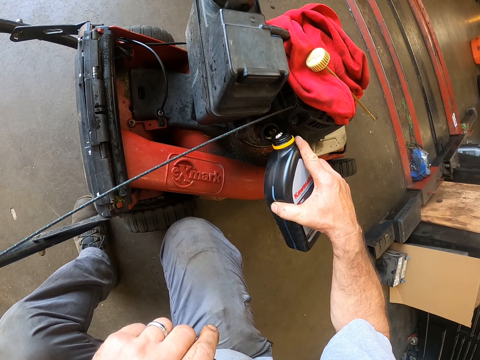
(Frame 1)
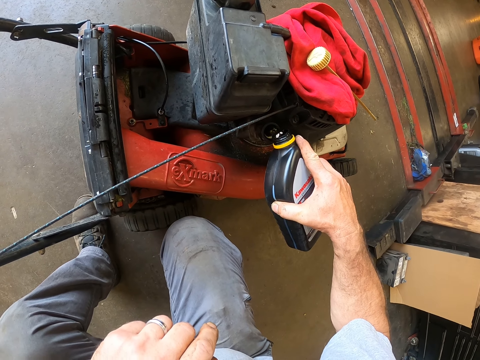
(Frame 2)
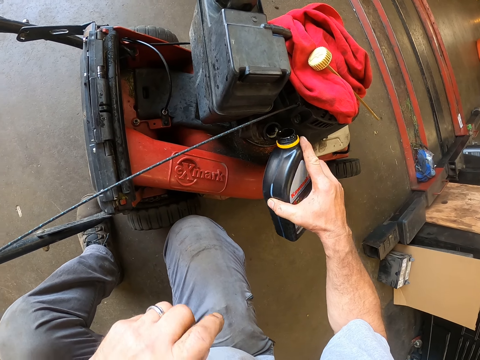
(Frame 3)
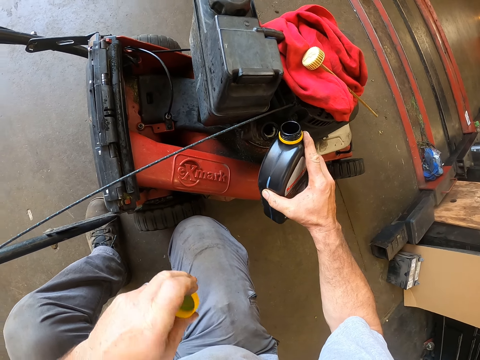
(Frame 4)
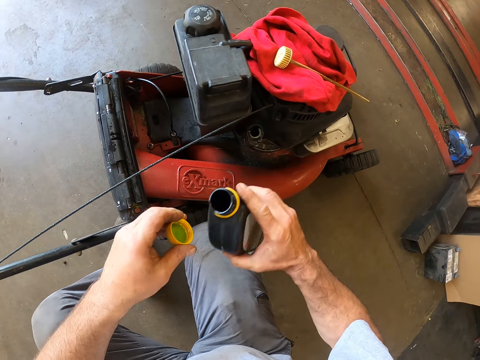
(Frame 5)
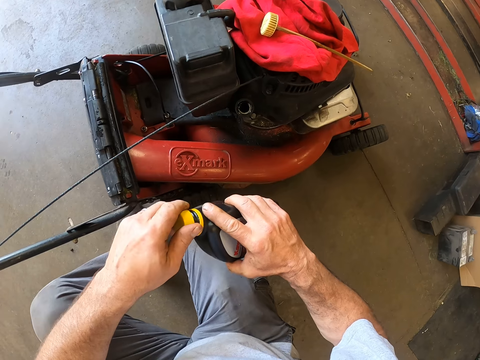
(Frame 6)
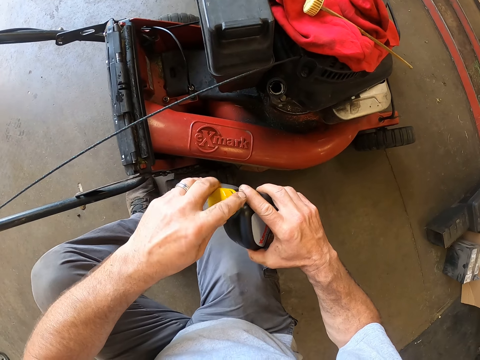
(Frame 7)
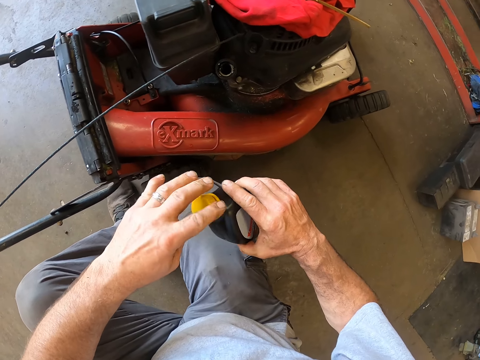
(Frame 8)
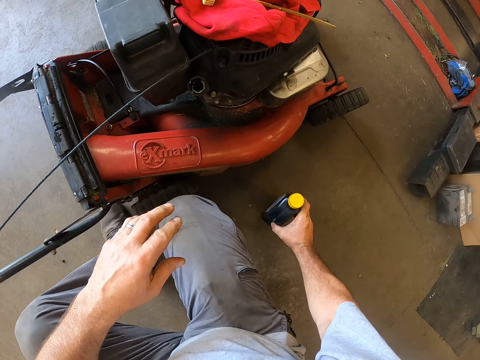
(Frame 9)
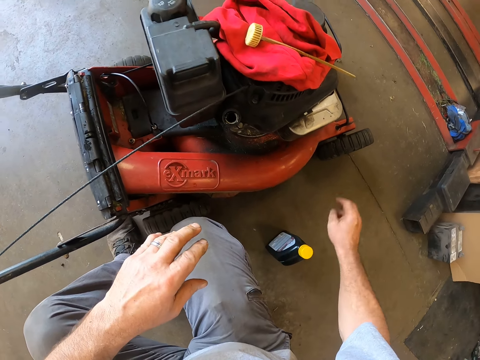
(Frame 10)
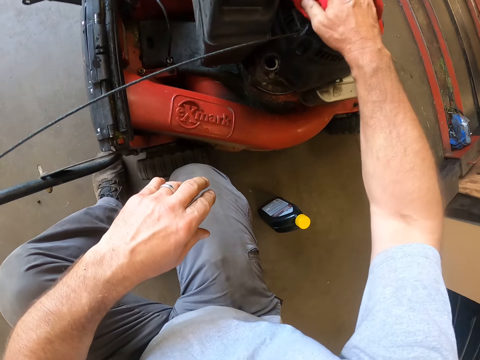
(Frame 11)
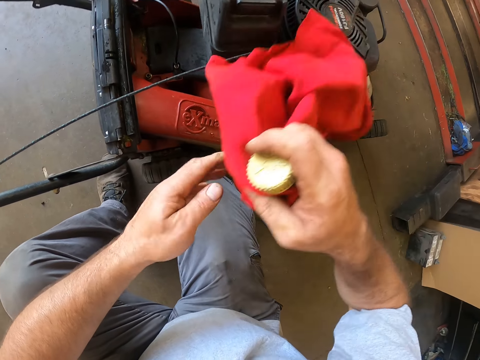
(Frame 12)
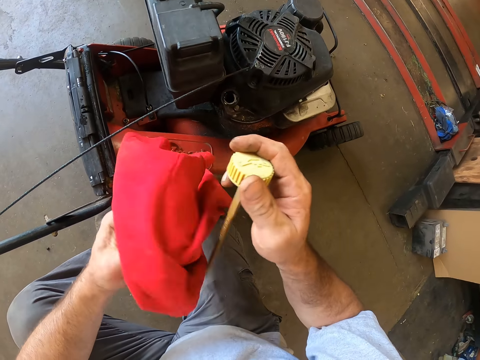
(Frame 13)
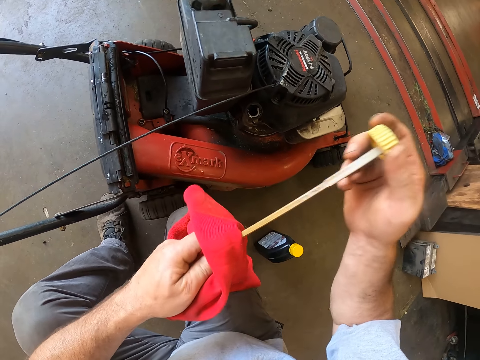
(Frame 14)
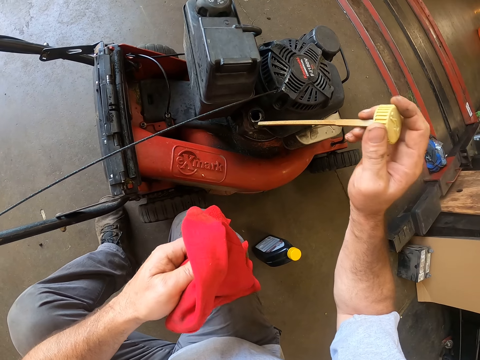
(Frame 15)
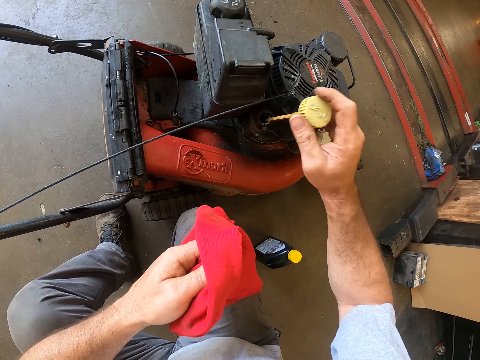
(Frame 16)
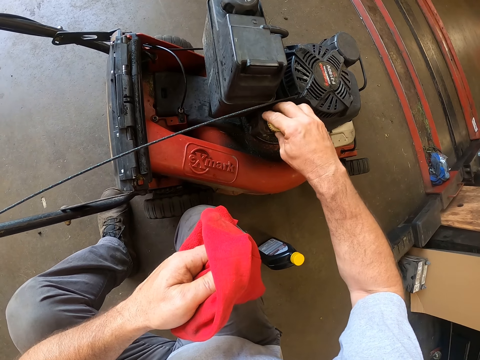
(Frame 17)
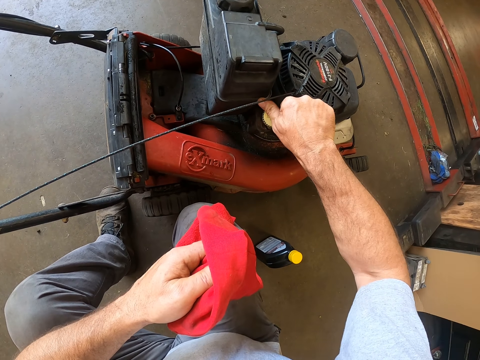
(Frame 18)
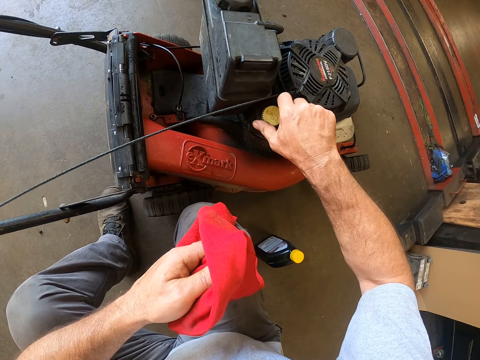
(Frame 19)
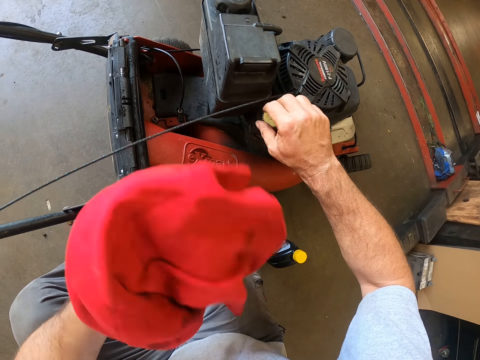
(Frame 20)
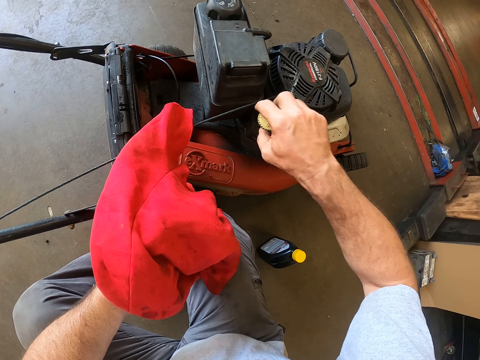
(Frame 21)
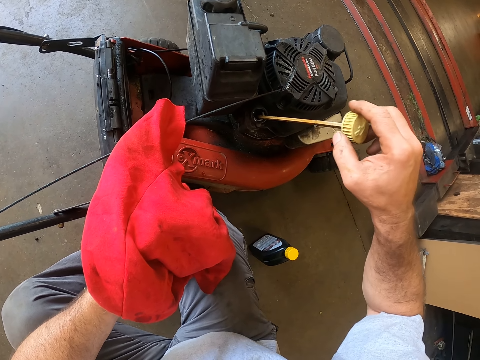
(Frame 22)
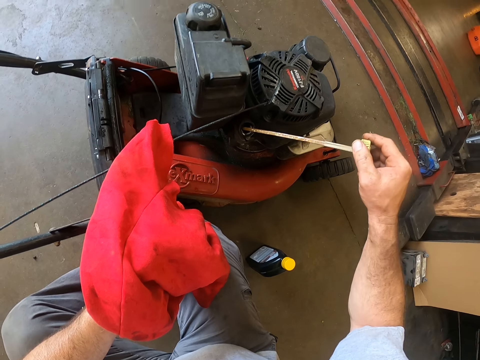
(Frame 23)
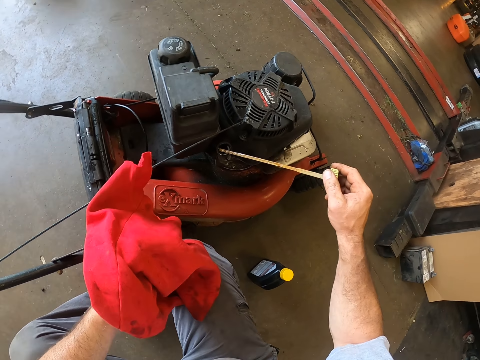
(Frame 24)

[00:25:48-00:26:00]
The camera wearer covers the container. They drop the container on the floor. They pick up the dipstick and the cloth. They wipe the rag. They dip the dipstick into the tank. They cork the oil cap. They open the oil cap. They bring out the dipstick from the tank.

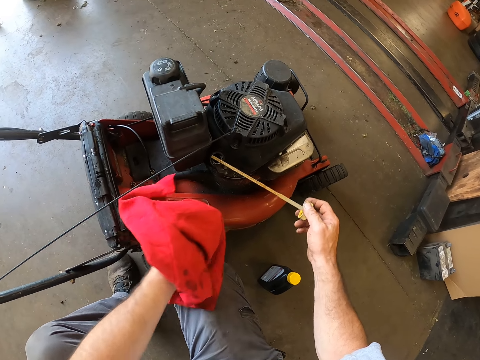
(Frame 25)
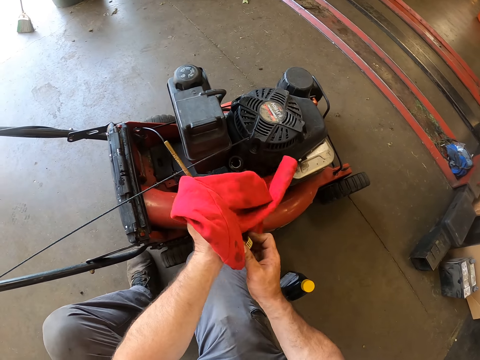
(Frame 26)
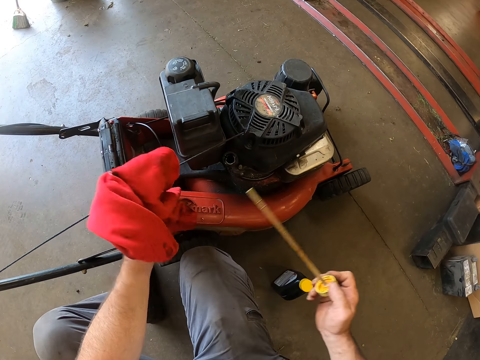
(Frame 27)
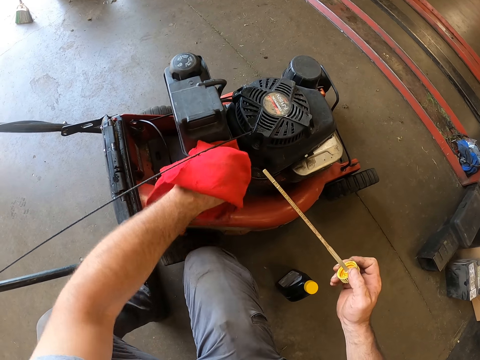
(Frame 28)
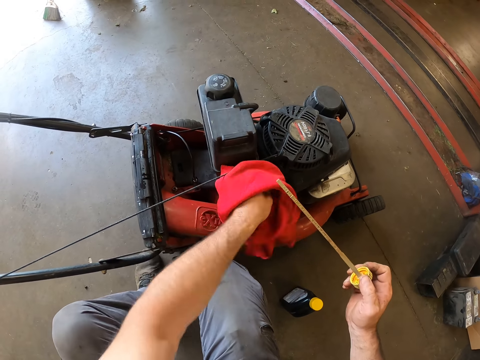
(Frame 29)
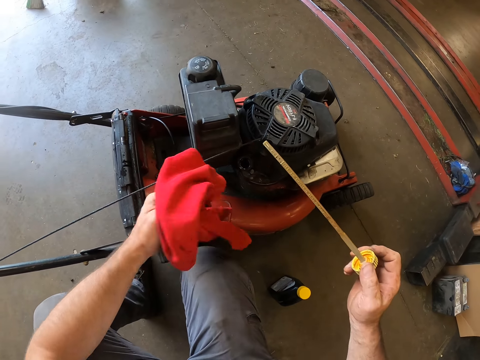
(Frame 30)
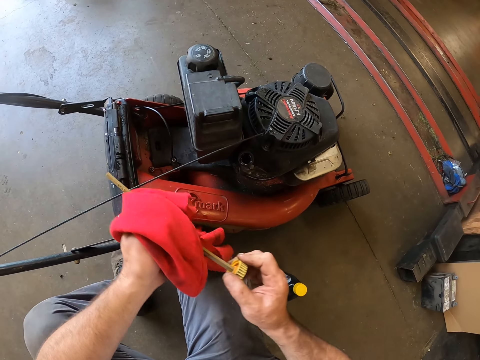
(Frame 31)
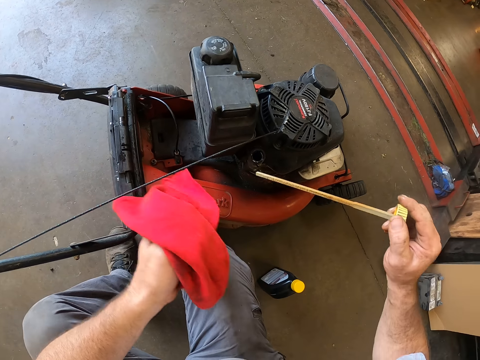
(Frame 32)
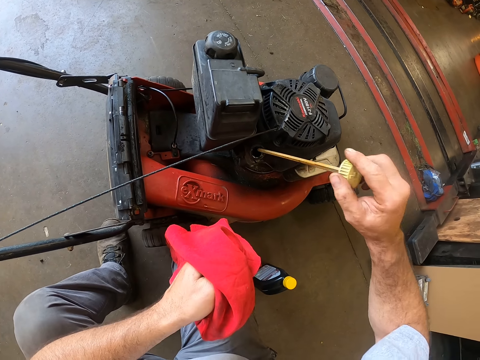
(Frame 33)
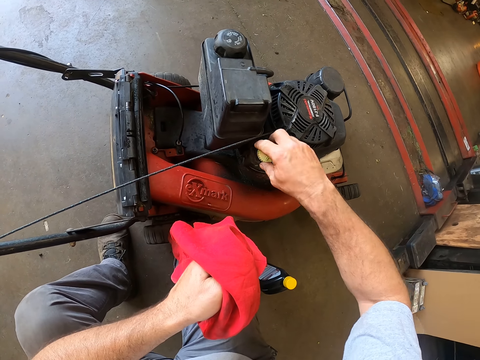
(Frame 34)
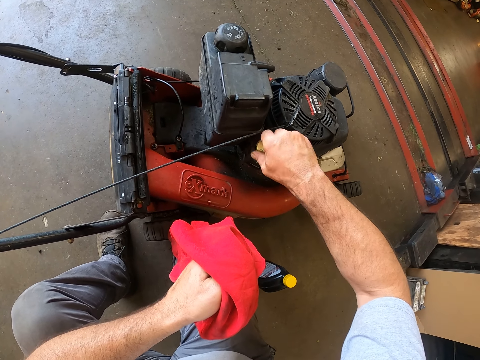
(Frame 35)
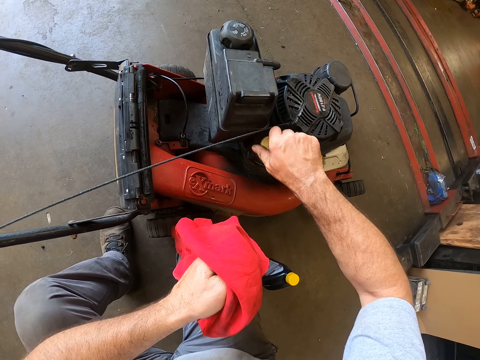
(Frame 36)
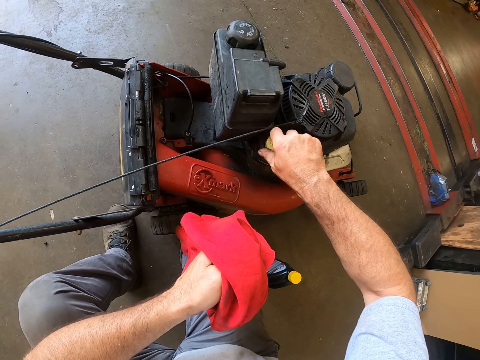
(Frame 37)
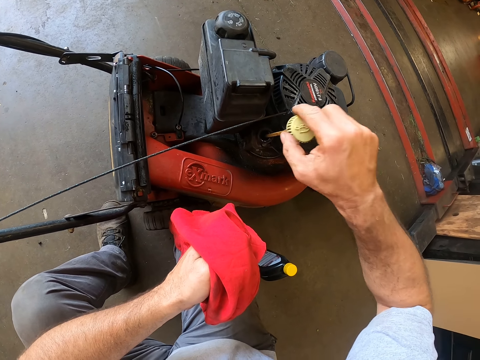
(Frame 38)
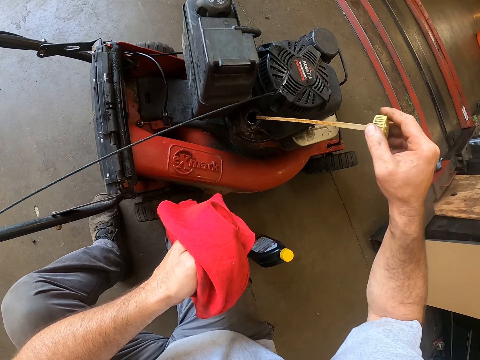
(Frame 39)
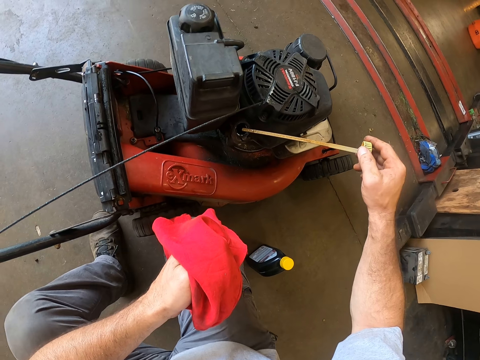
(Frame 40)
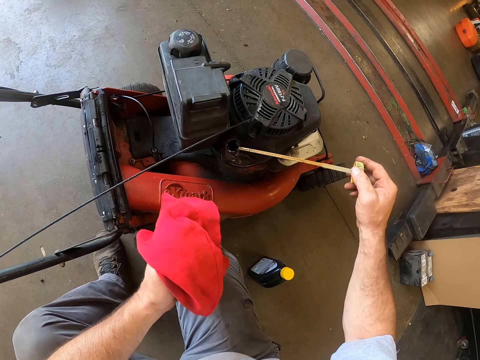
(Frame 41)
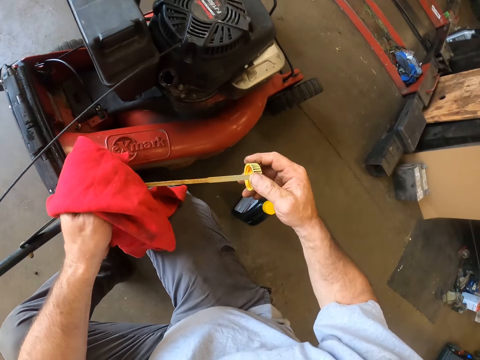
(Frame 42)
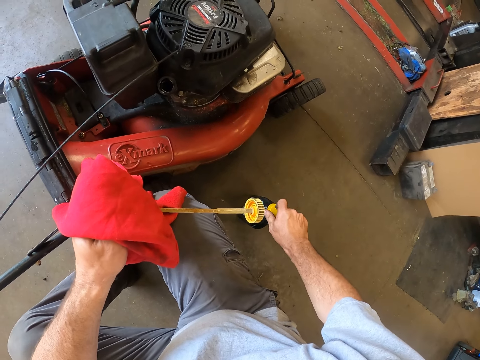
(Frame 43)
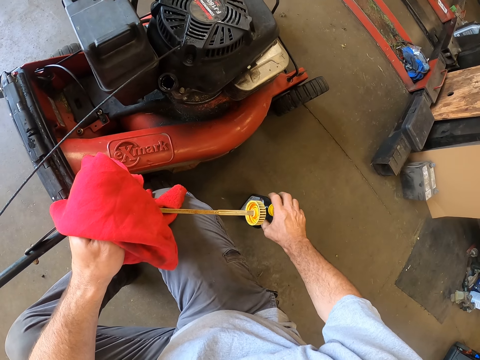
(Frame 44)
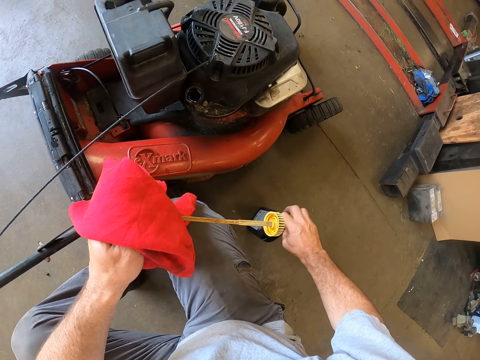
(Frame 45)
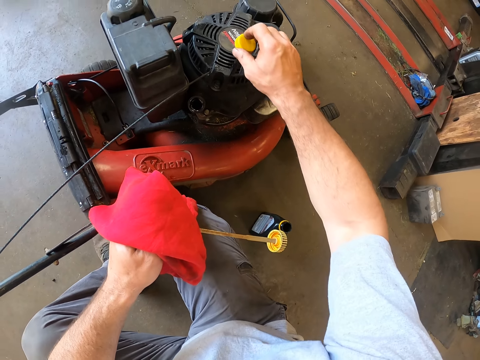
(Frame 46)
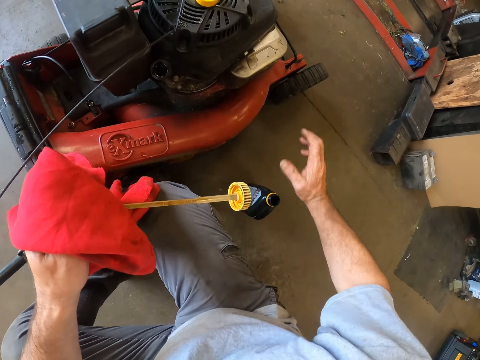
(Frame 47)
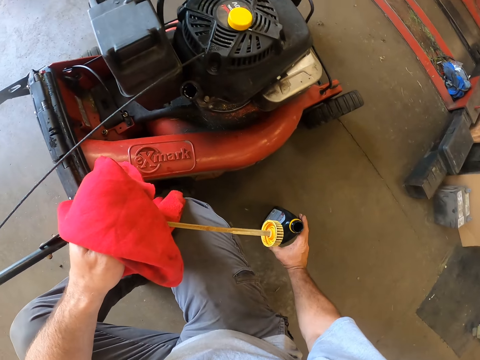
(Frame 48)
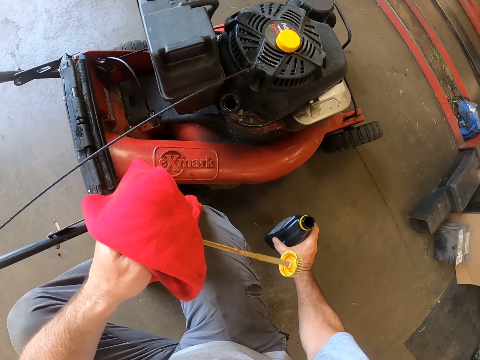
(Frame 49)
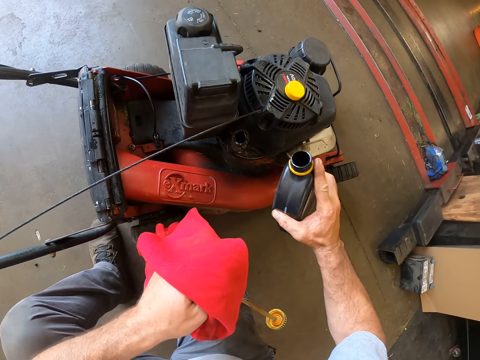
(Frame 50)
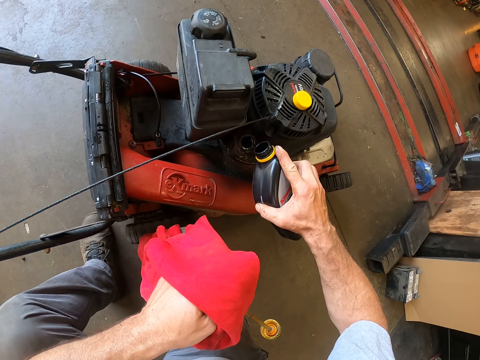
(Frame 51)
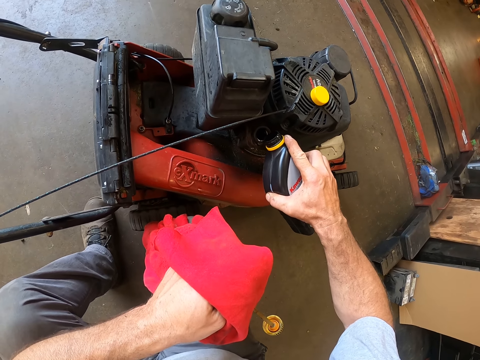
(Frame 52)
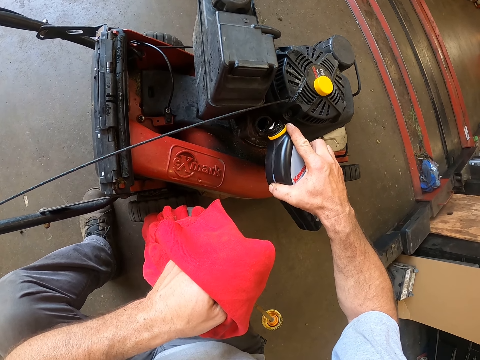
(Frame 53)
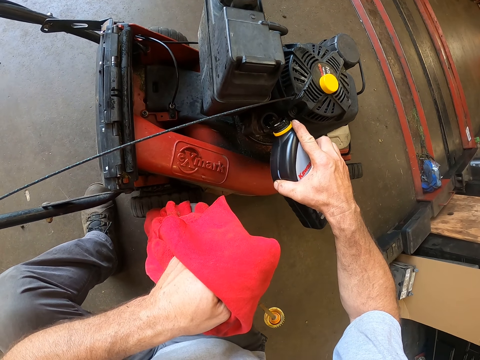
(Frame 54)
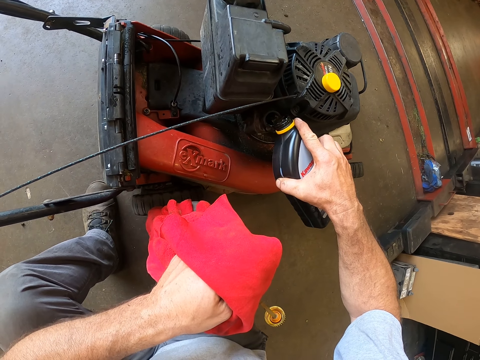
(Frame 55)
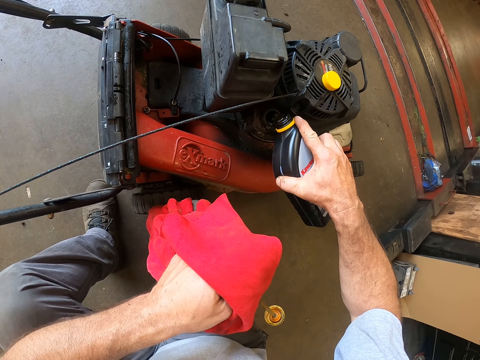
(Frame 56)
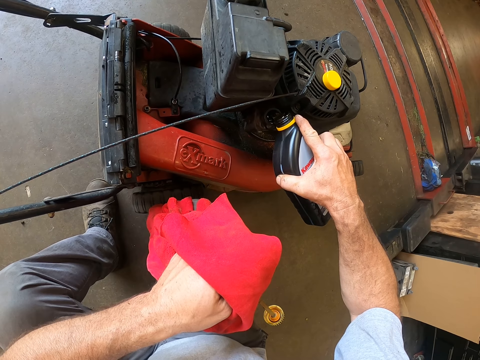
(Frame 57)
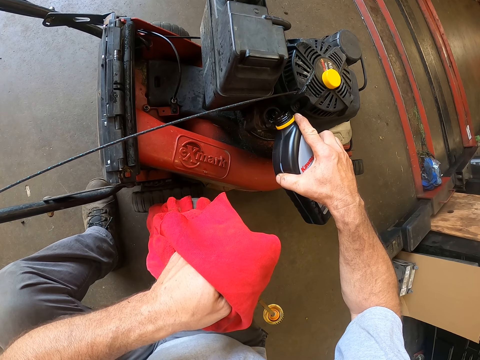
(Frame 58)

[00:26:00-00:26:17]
The camera wearer cleans the dipstick with the cloth. They clean the engine of the machine with the cloth. They wipe the dipstick. They put the dipstick into the tank. They cork the oil cap. They open the oil cap. They bring out the dipstick from the tank. They wipe the dipstick. They hold the dipstick with the cloth. They open the lid of the container on the floor. They place the lid of the container on the engine. They carry the container from the floor. They pour oil into the engine oil tank.
